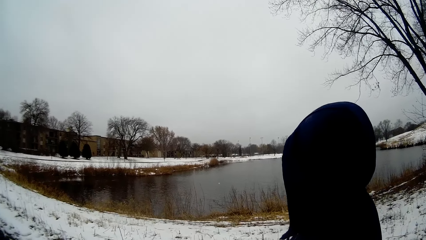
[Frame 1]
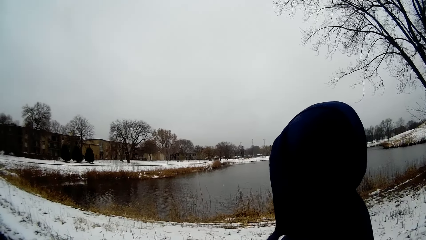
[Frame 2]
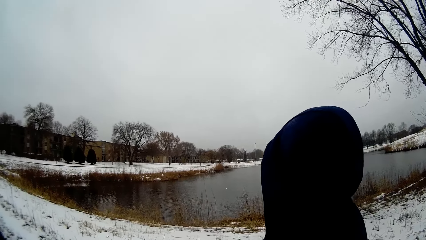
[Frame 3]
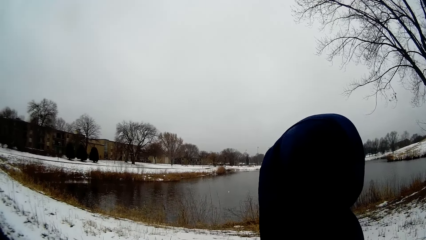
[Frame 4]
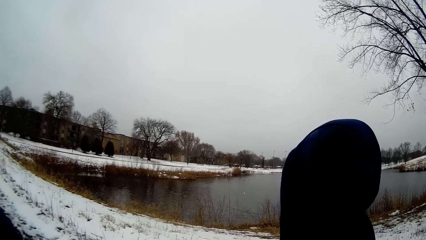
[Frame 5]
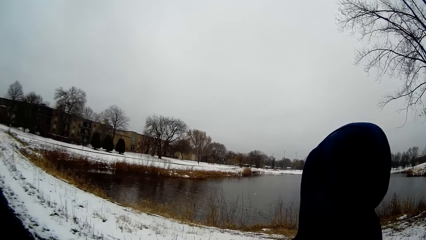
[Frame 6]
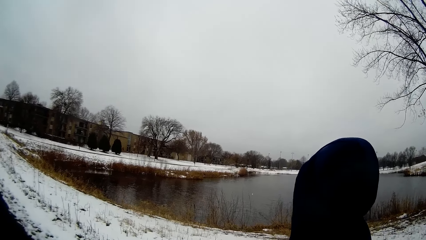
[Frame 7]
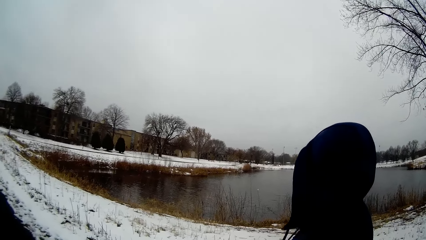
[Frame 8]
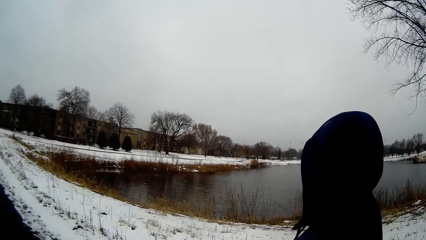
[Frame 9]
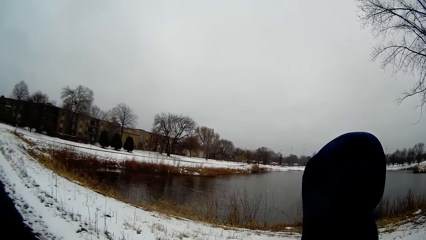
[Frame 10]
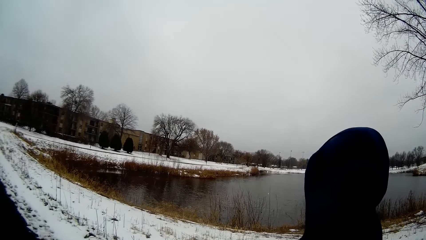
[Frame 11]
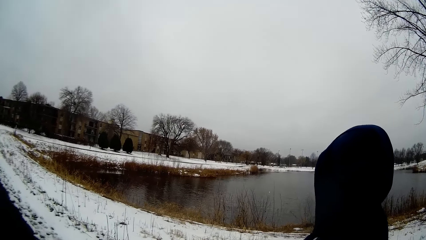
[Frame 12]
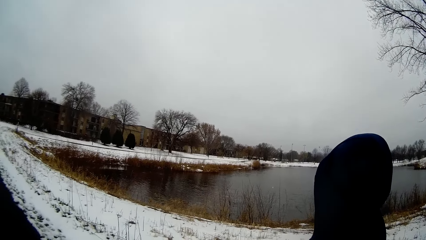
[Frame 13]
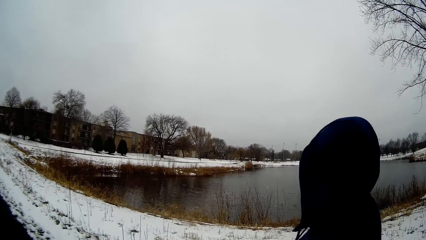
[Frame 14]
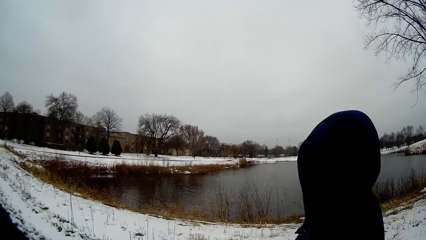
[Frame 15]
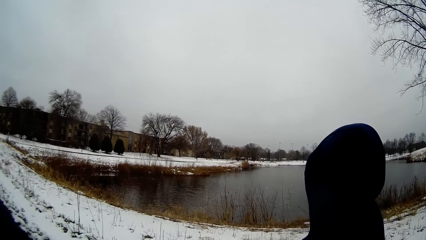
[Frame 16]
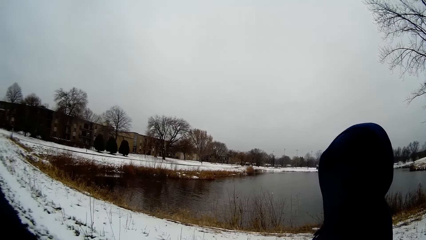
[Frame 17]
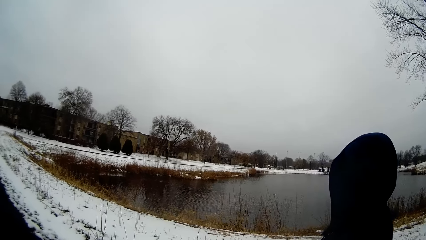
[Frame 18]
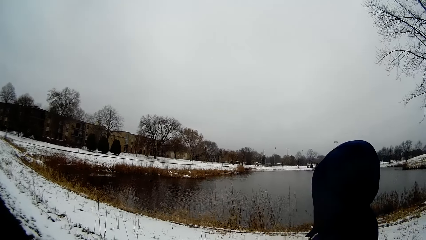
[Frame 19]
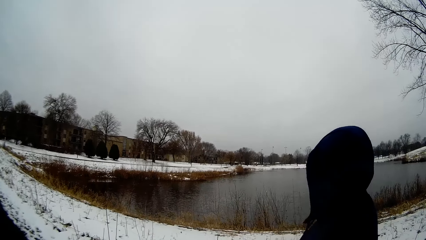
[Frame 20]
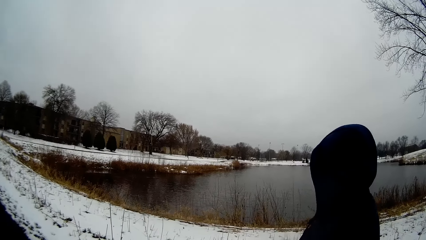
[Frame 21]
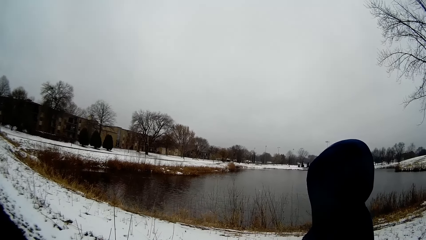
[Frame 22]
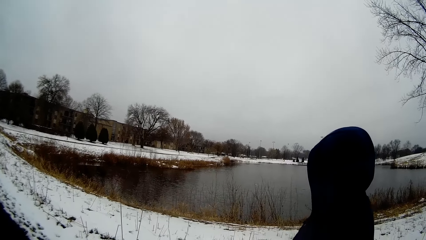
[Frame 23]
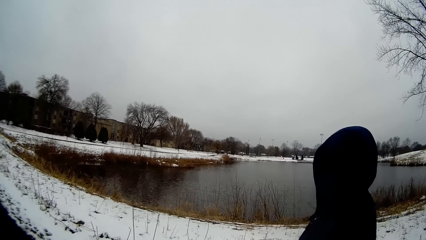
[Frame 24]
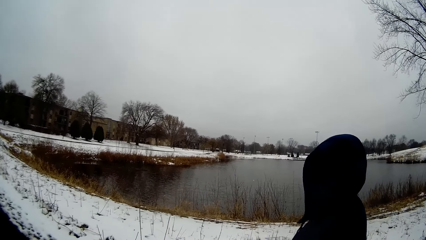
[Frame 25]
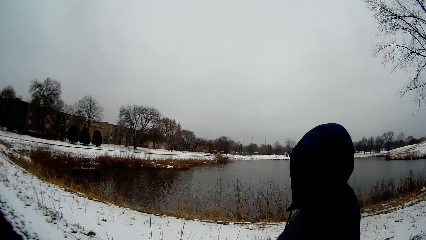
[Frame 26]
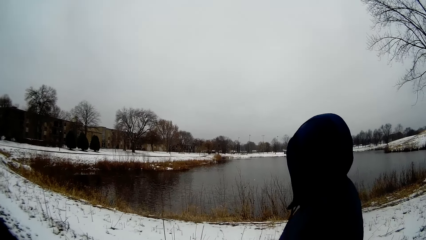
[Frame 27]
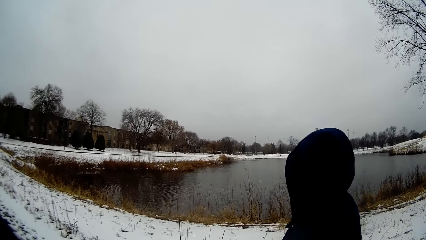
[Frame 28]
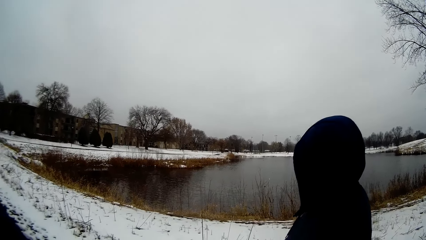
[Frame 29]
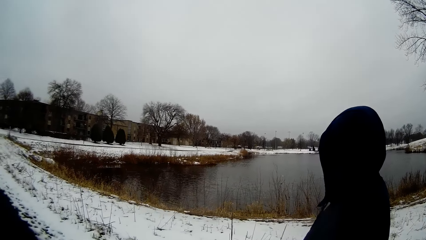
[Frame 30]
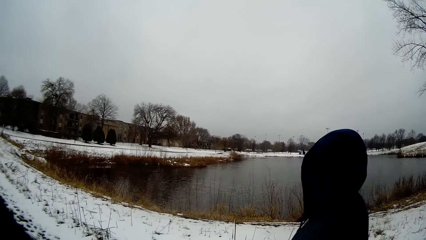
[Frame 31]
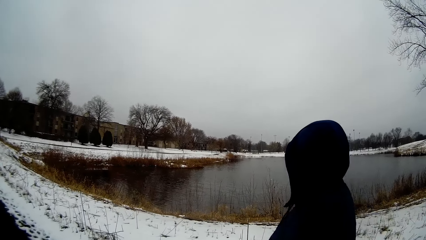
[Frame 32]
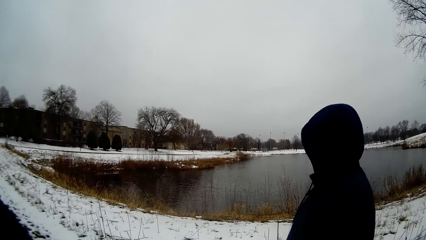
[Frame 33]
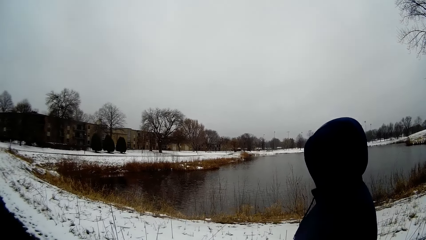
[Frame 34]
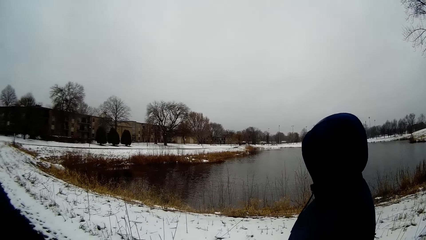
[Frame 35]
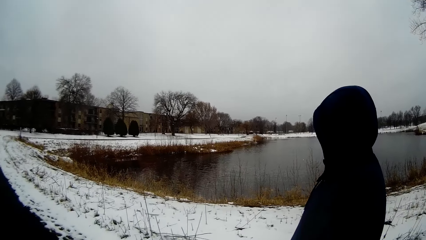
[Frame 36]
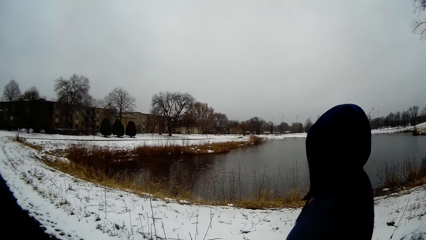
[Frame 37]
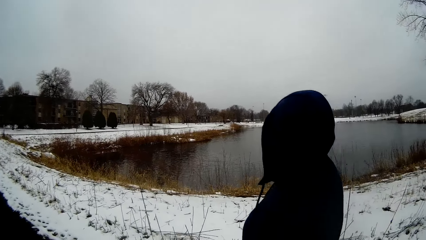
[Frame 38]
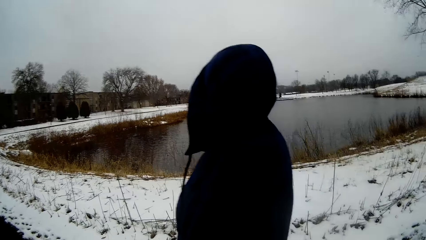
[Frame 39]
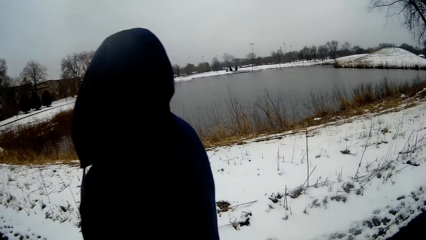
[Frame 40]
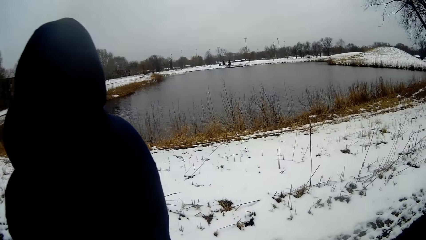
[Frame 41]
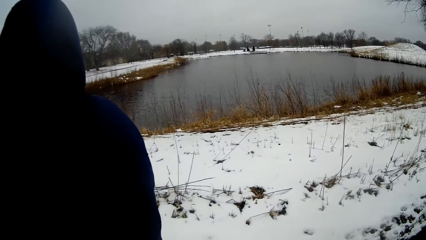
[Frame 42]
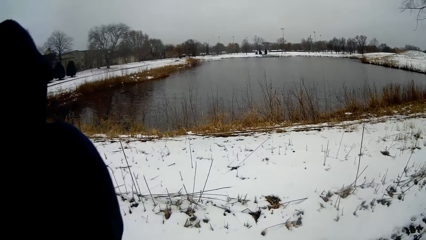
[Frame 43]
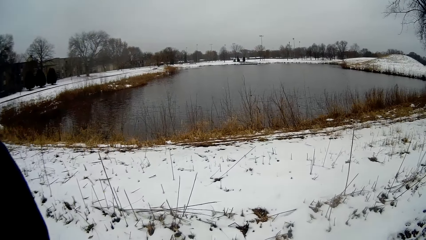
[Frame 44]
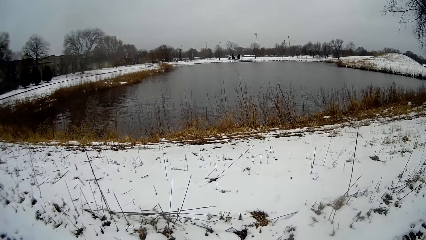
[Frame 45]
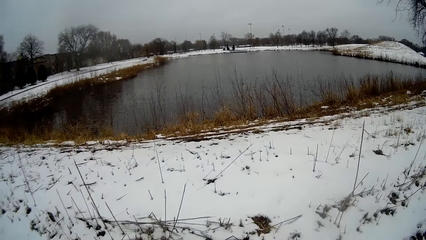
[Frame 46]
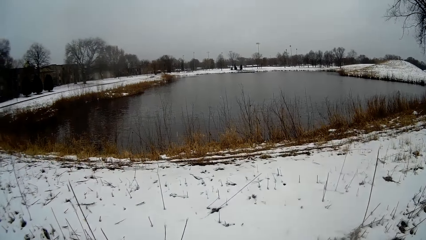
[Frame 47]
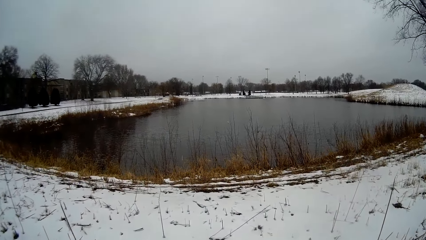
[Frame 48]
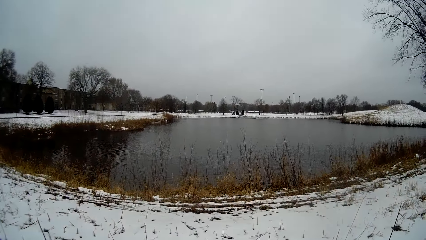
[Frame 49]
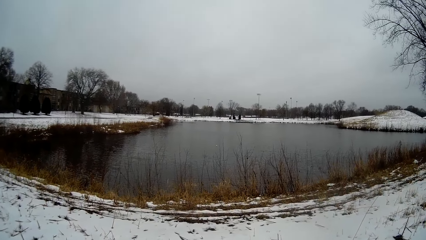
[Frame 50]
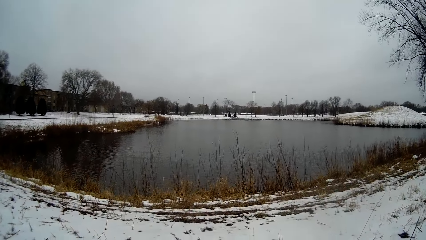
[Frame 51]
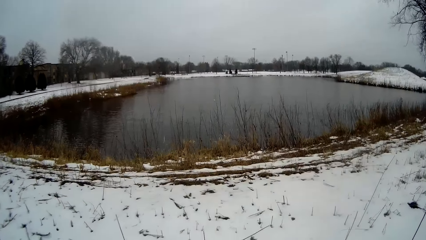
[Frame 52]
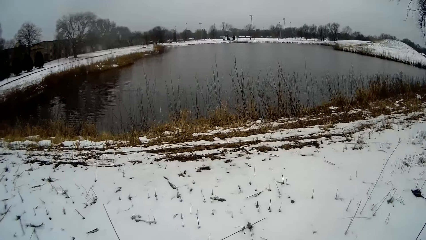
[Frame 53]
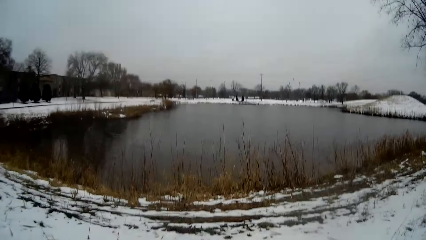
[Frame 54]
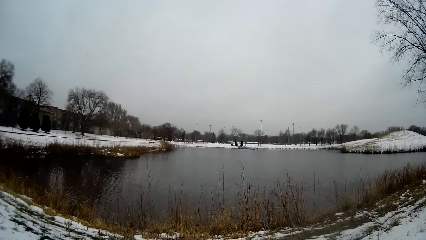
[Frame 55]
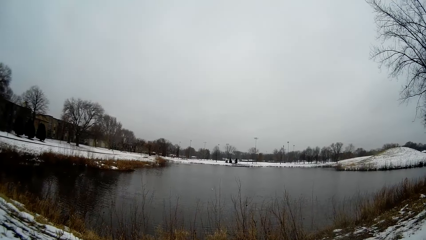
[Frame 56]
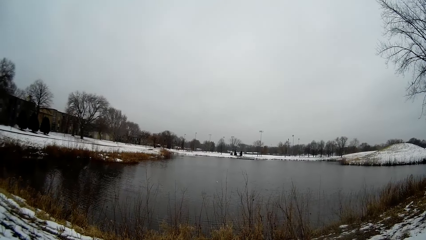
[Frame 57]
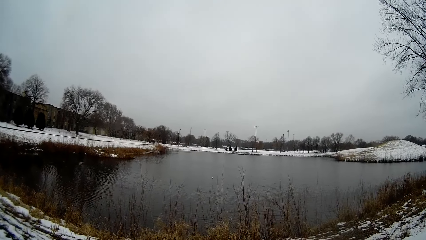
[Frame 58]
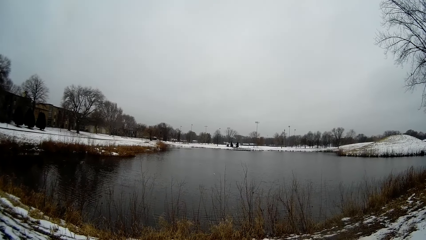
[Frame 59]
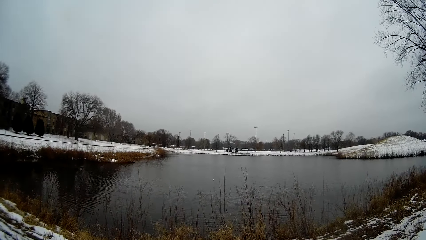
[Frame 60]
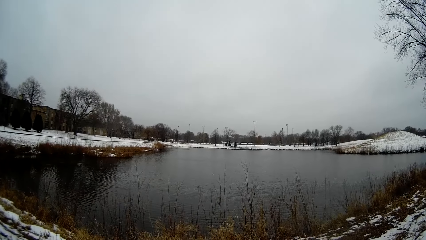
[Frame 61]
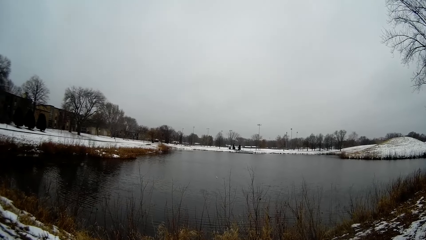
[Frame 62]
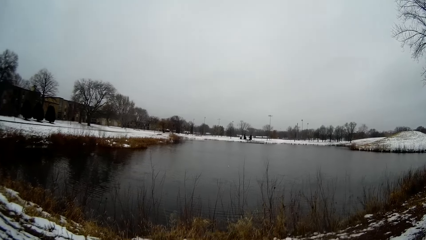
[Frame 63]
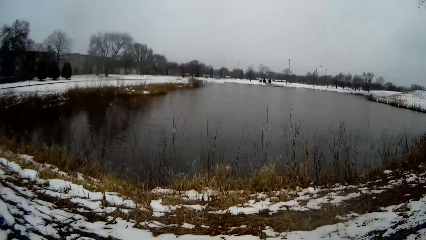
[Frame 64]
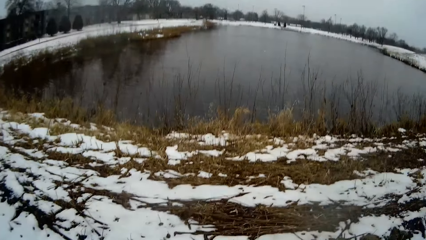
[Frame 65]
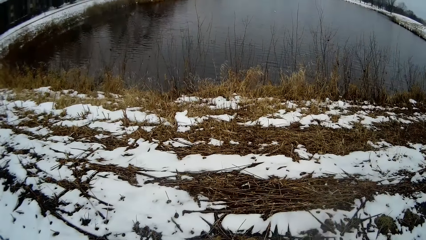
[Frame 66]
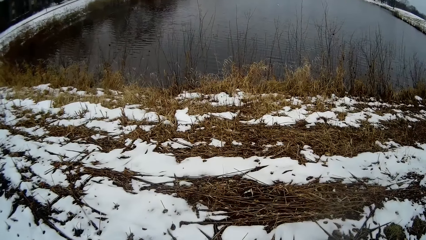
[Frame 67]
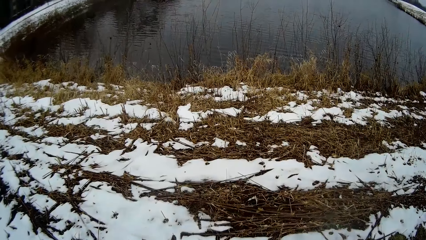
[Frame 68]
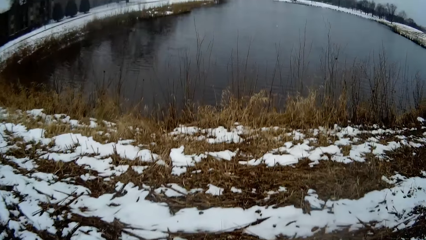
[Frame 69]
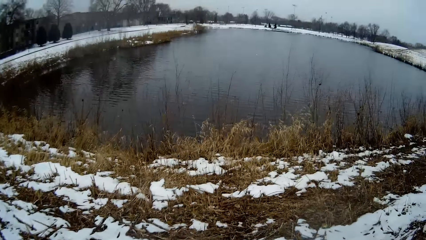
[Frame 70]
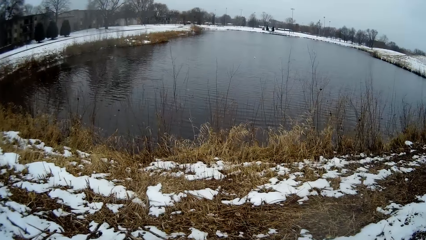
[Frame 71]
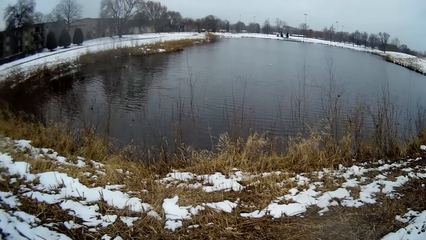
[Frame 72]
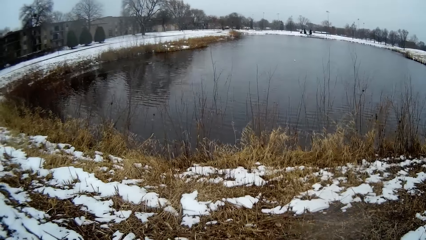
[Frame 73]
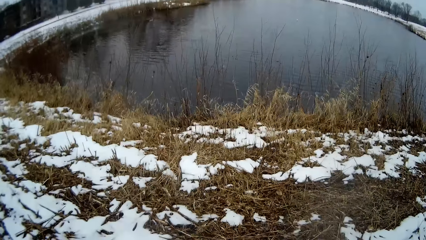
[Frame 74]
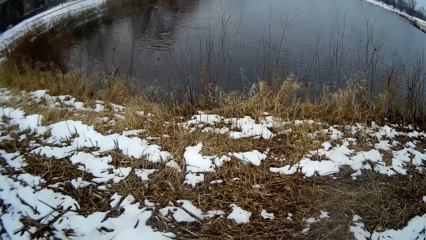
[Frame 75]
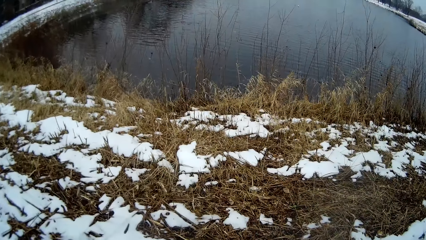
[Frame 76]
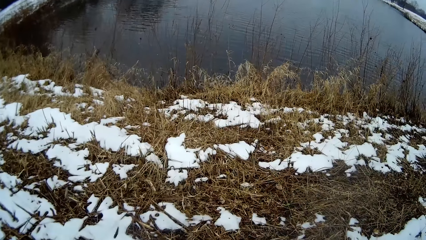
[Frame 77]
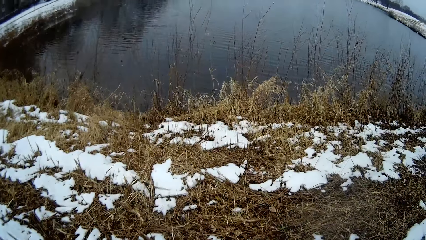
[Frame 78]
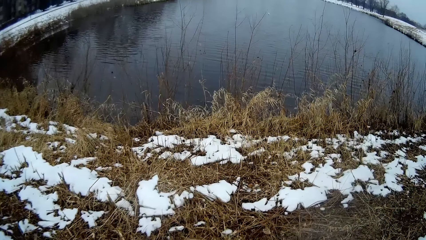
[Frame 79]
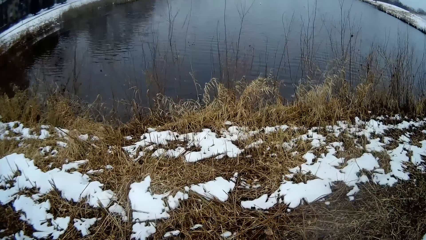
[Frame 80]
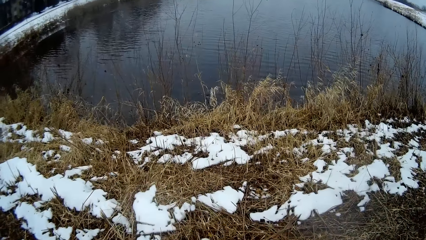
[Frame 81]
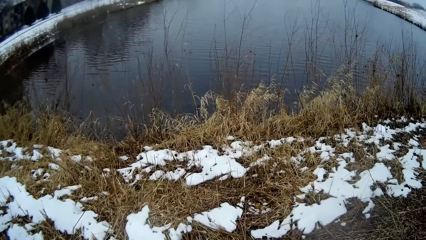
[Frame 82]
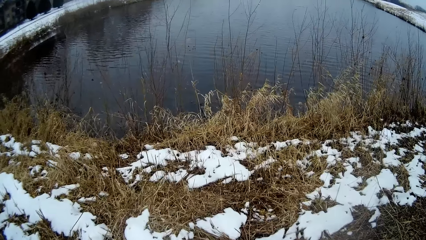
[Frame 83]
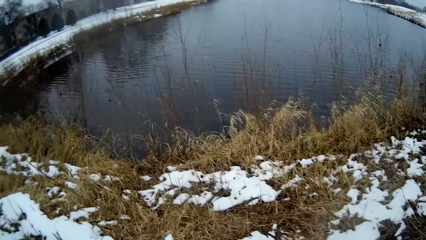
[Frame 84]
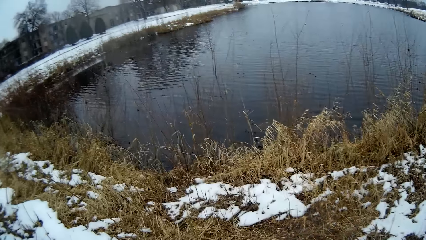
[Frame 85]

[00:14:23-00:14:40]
The camera wearer looks around. They walk around. A person walks around and looks around. The camera wearer looks around. They walk around.
